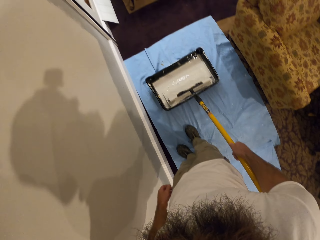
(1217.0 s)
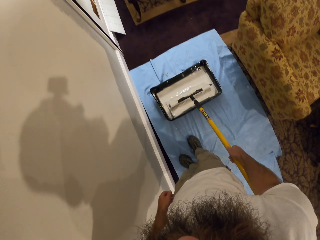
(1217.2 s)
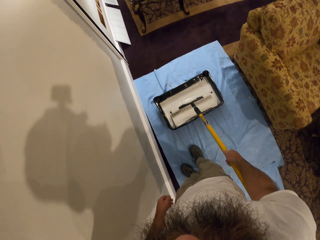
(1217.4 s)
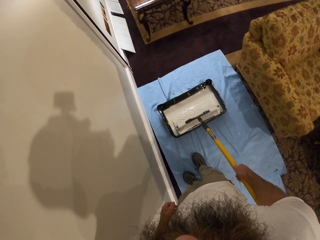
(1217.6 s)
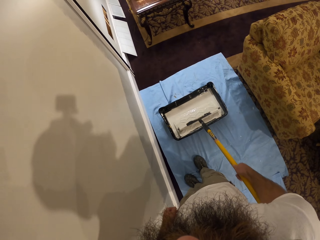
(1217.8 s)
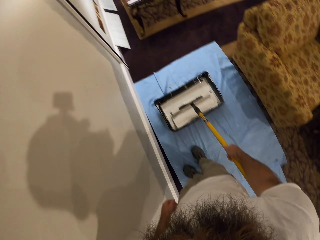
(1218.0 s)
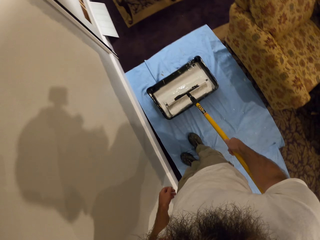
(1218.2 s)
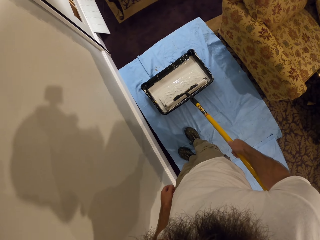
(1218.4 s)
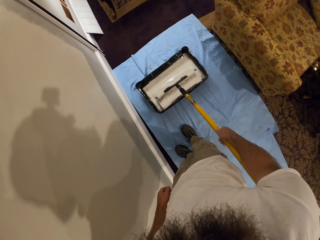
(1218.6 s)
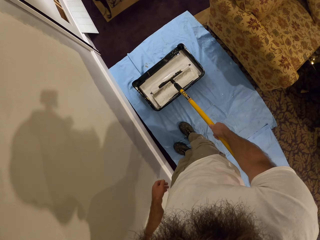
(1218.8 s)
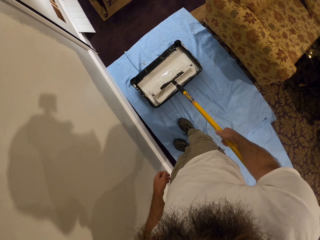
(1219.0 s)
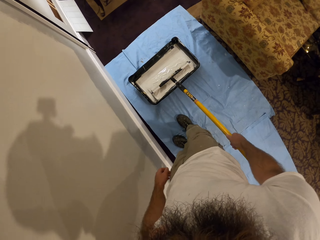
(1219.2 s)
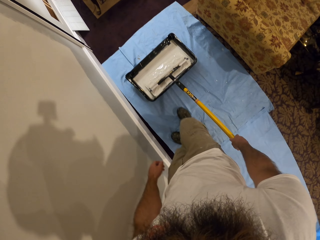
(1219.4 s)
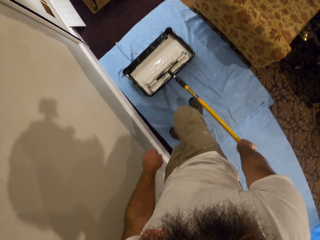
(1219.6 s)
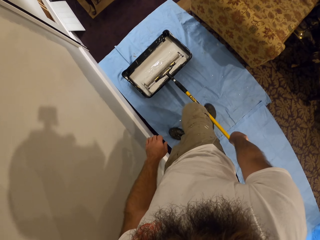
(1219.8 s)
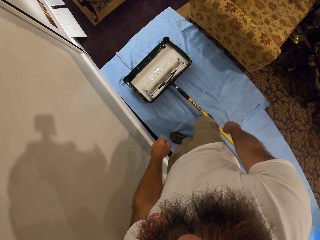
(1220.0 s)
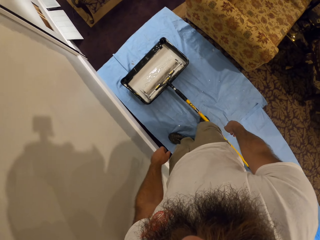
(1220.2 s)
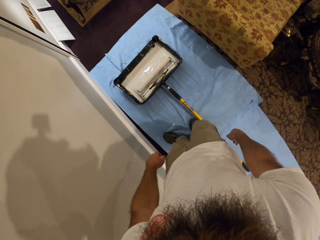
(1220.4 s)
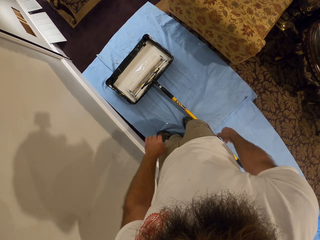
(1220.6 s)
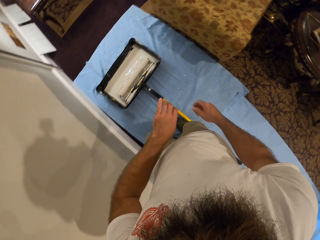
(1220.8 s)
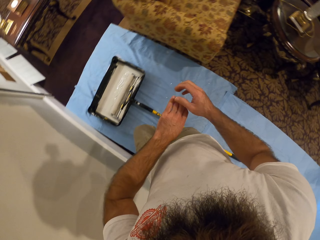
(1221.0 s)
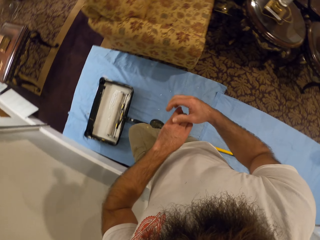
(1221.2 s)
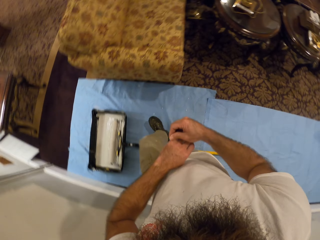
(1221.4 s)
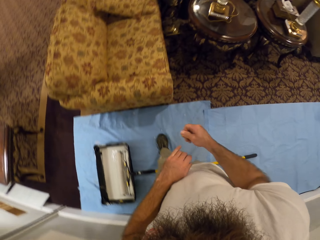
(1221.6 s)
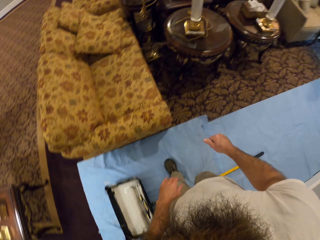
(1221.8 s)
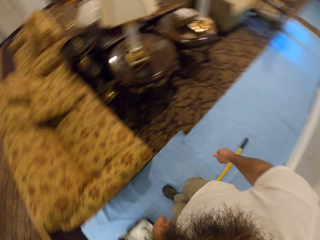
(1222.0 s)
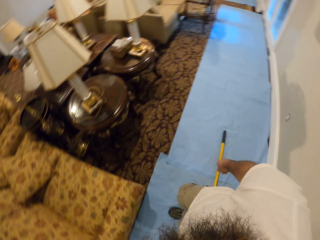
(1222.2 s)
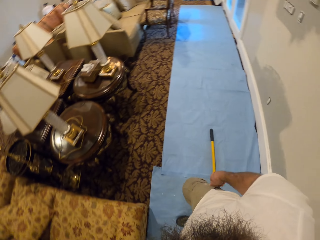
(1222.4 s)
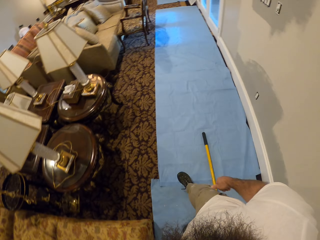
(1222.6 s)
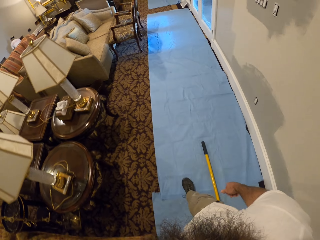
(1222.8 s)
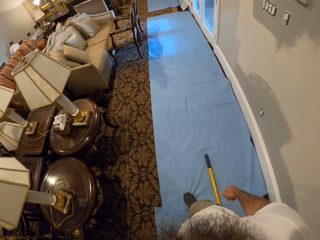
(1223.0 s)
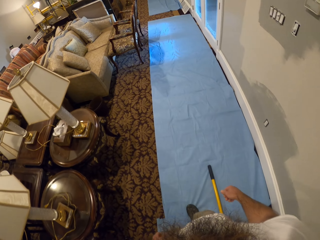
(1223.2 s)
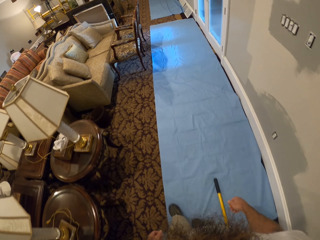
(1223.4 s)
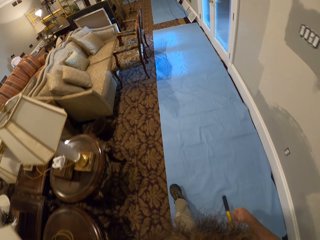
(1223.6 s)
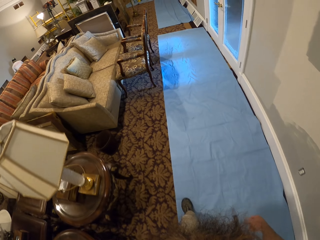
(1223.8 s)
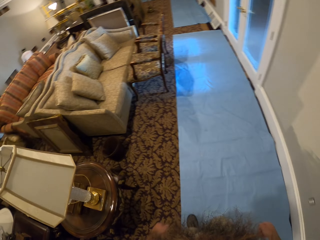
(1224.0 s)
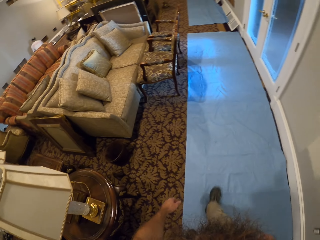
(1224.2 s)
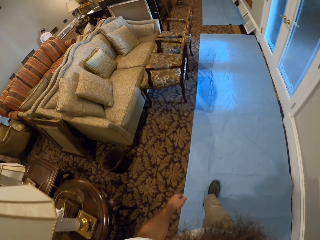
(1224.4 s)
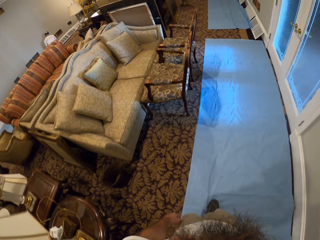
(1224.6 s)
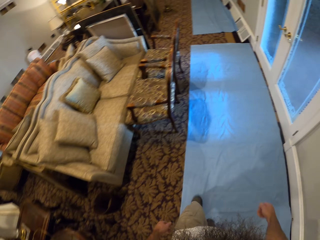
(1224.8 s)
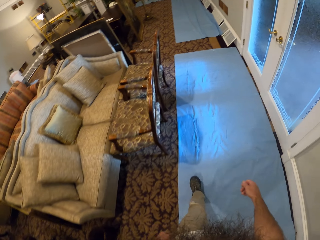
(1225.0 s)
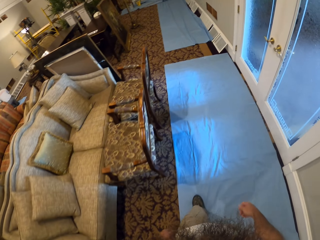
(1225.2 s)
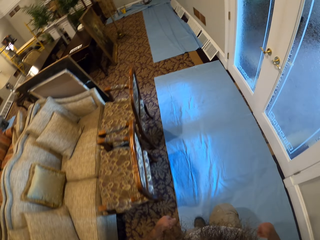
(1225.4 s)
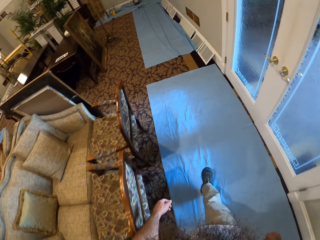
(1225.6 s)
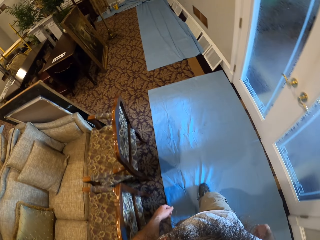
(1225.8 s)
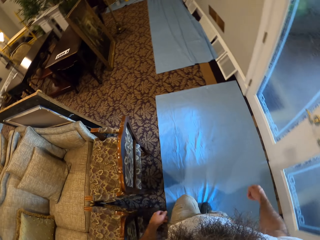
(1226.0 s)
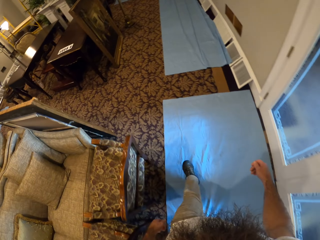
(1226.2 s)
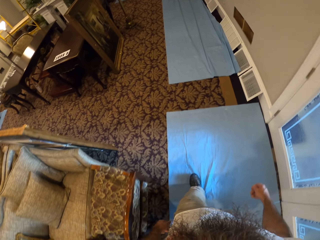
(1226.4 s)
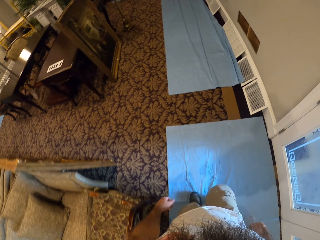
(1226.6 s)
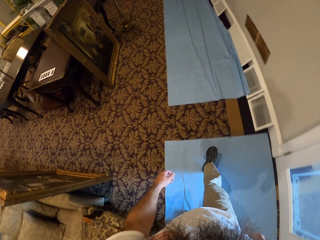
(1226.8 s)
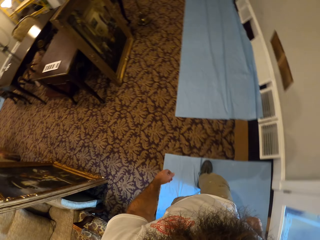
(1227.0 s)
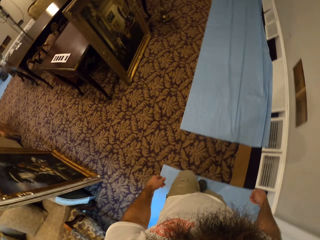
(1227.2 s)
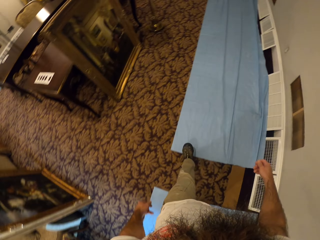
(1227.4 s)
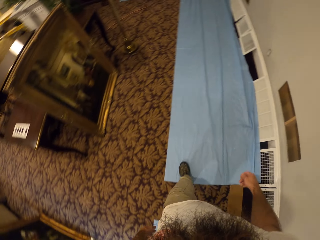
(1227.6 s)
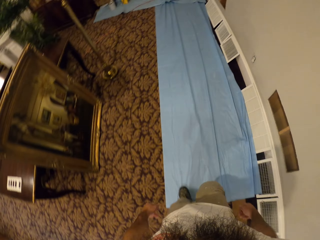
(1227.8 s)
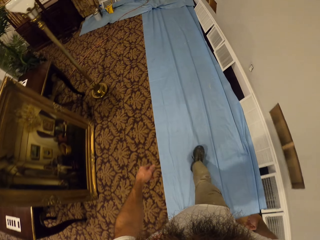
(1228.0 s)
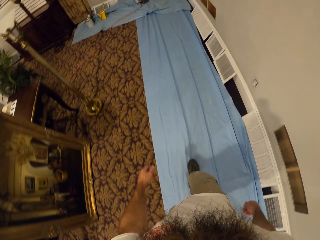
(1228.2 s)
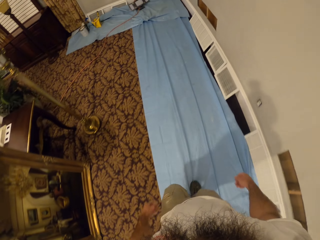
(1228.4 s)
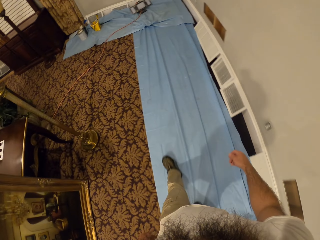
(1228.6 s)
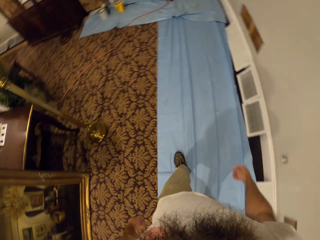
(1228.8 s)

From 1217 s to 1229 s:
The camera wearer drops the paint roller on his right leg with his right hand. He drops the paint roller on his right leg on the floor. He touches his left hand with his right hand. He walks around.

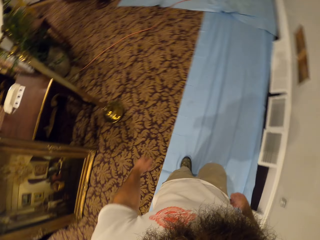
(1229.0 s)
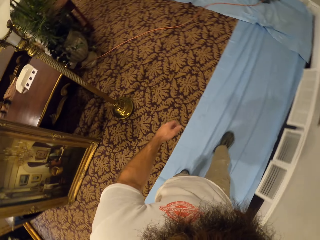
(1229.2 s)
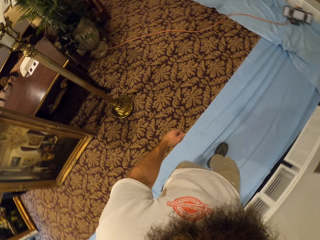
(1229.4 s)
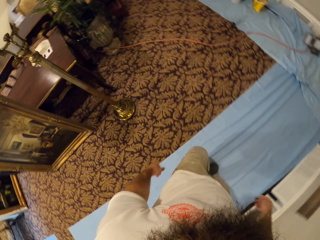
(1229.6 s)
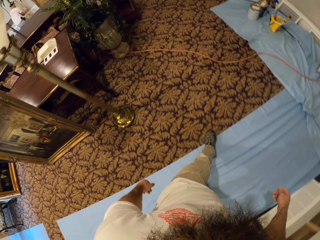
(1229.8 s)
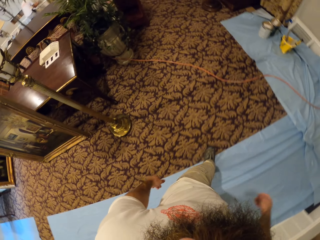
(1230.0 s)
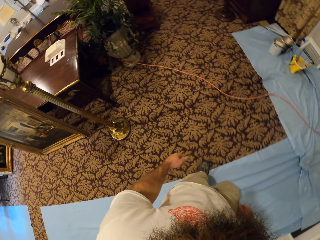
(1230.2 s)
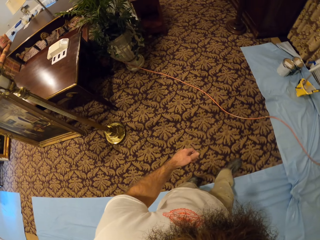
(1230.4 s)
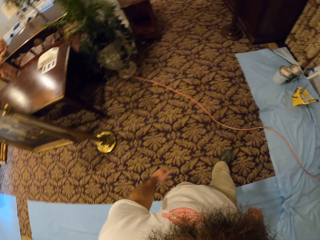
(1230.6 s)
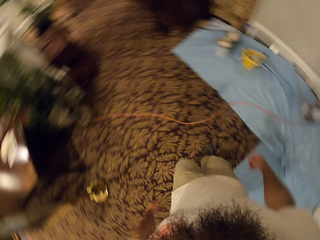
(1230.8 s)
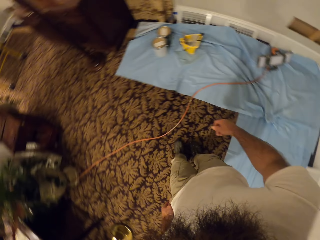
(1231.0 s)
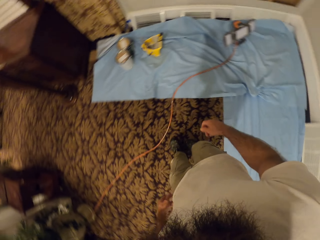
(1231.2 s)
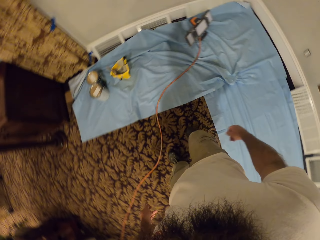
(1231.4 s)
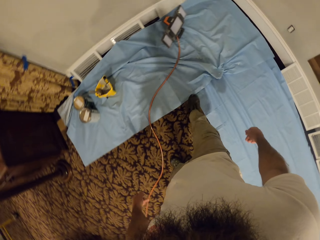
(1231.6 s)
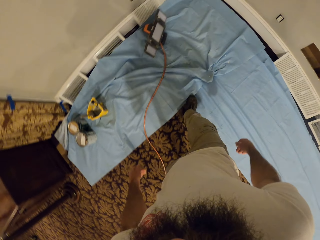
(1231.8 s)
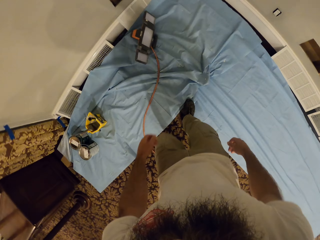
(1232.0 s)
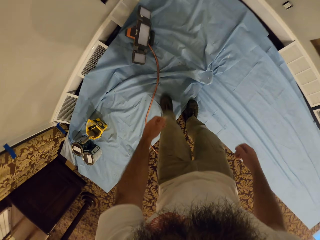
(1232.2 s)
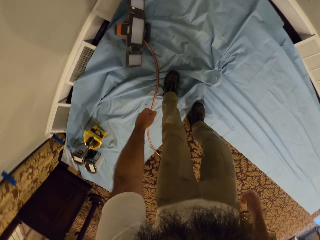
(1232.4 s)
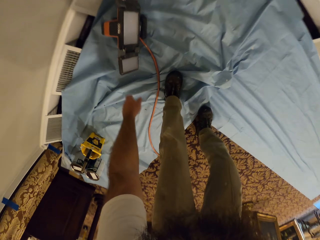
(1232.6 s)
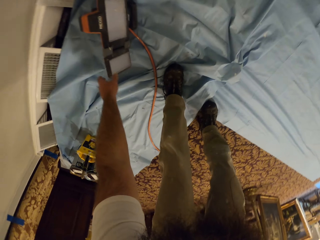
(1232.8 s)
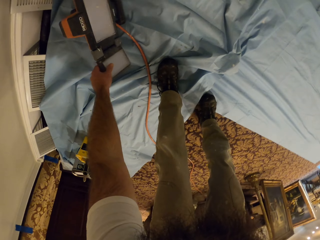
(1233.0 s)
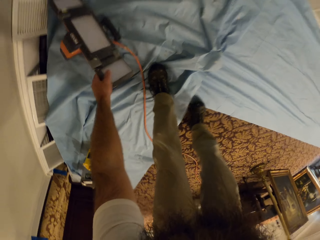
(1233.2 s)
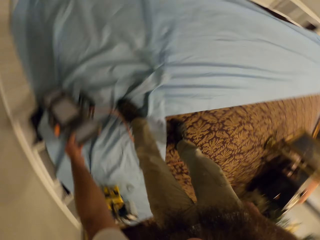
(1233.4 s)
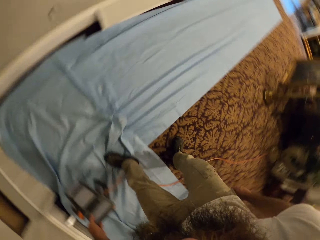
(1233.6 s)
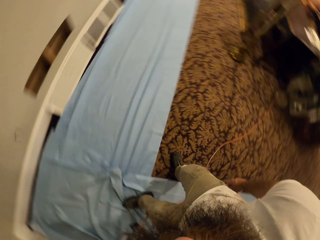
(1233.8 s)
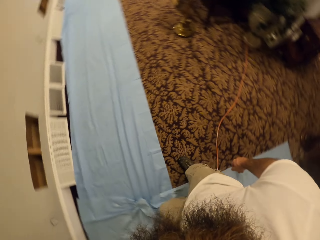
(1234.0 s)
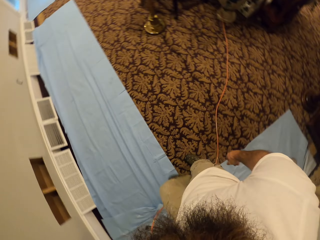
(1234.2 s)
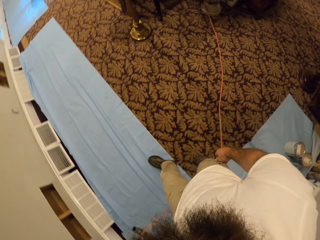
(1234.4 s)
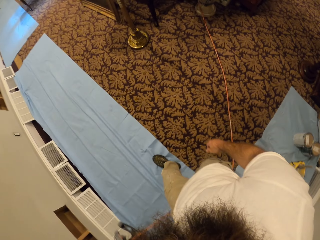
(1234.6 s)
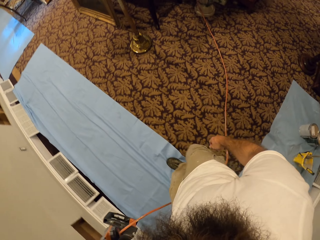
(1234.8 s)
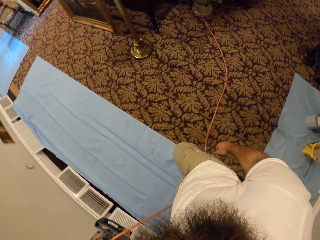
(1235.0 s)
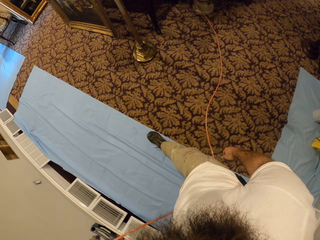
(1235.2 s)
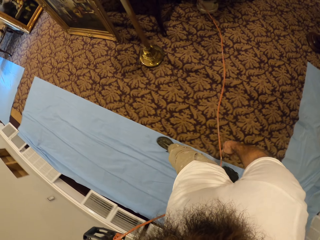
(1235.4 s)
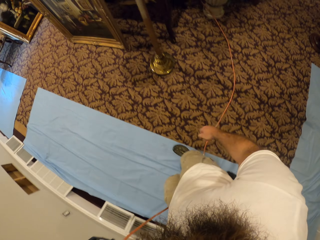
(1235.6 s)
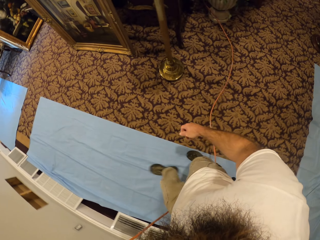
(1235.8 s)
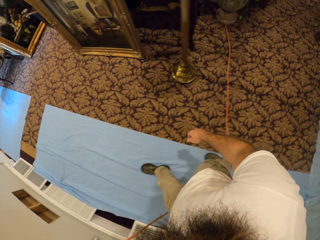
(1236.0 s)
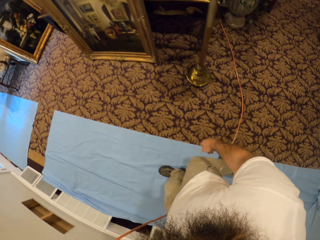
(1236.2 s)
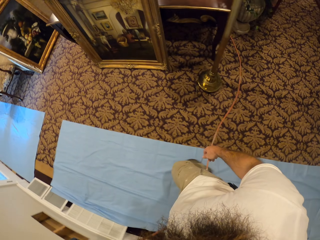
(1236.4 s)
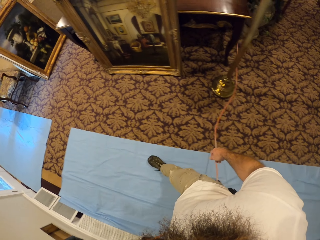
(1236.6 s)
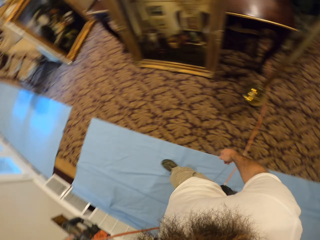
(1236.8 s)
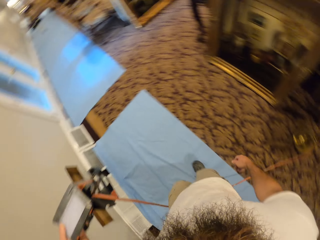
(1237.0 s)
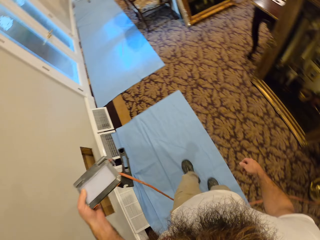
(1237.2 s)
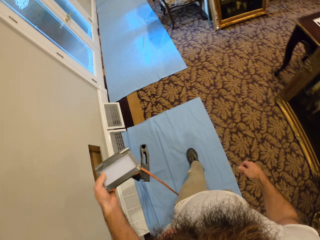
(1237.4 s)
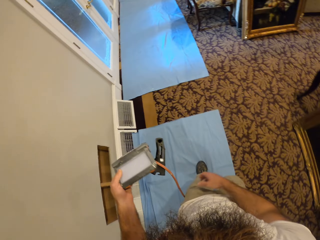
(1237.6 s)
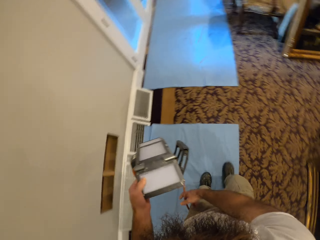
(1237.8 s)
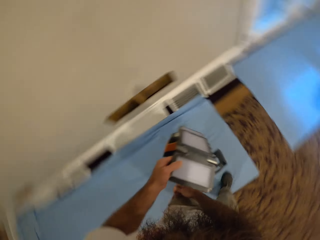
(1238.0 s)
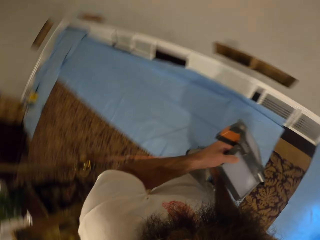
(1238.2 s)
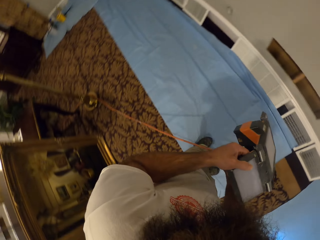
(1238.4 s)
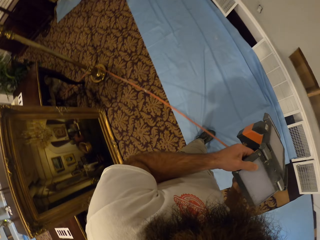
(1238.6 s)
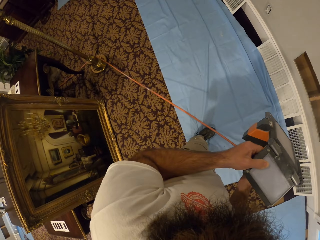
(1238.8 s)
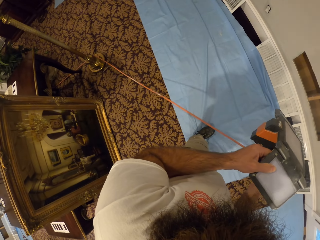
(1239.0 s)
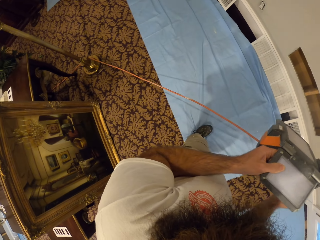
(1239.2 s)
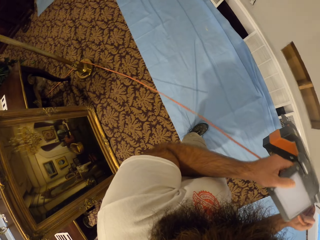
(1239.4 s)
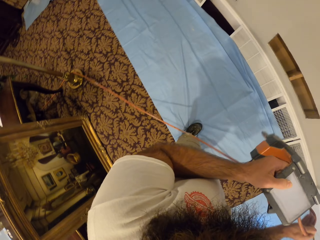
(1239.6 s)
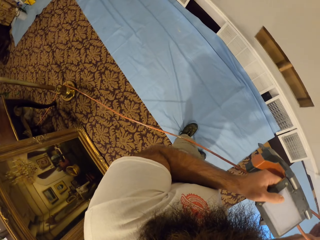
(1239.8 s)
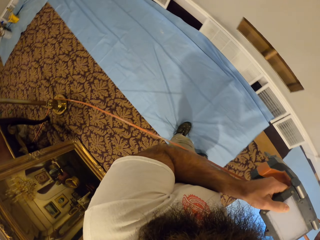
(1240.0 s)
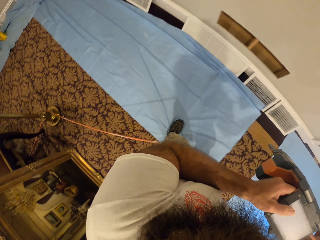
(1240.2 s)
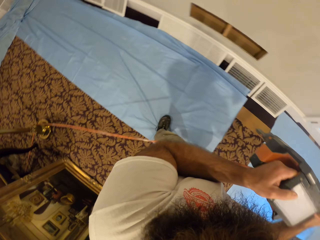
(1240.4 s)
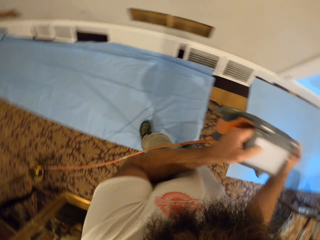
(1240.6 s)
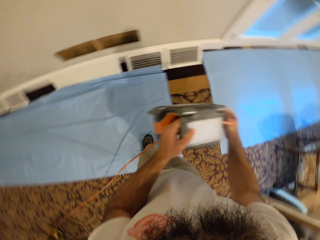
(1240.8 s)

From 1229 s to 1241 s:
The camera wearer bends down. He picks up a panel light from the floor with his left hand. He moves the light to the other side of the room. He adjusts the wire of the panel light with his right hand. He puts the light down.
